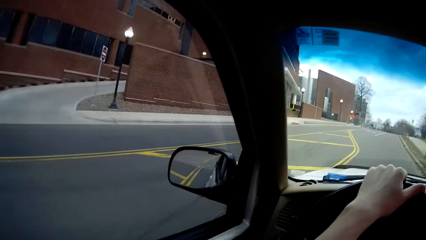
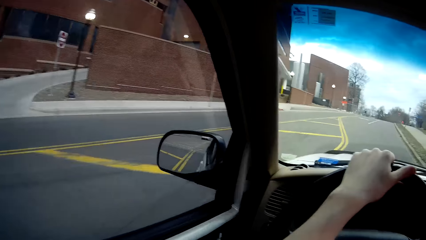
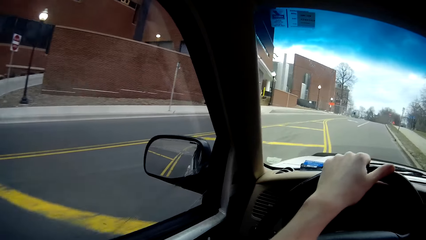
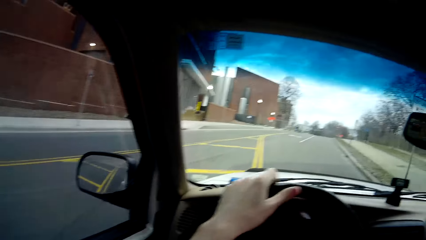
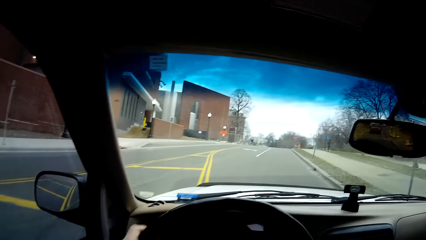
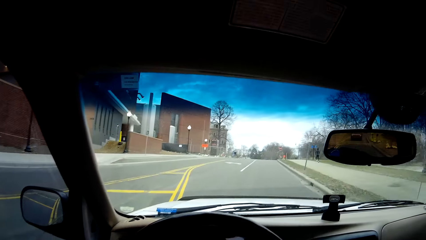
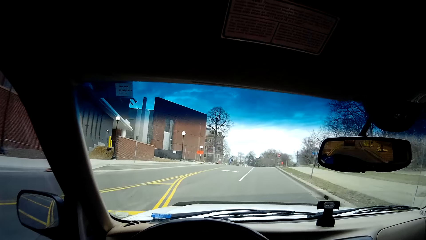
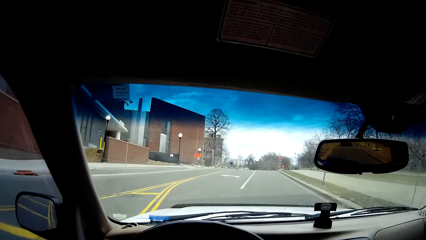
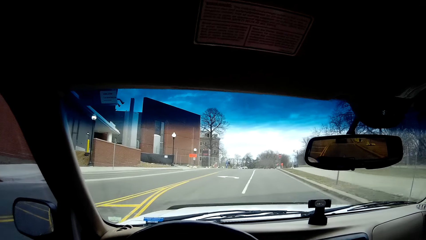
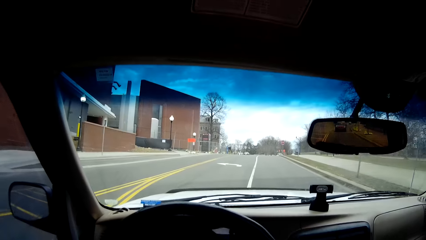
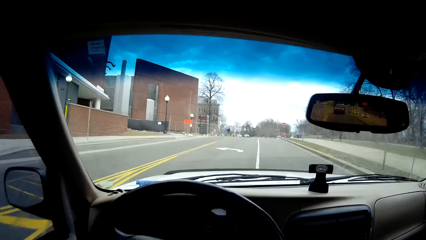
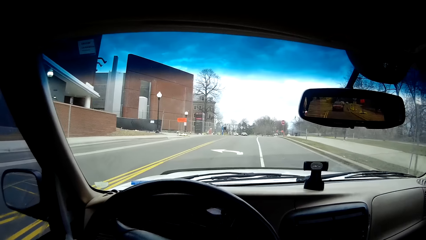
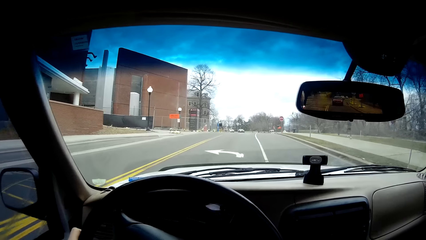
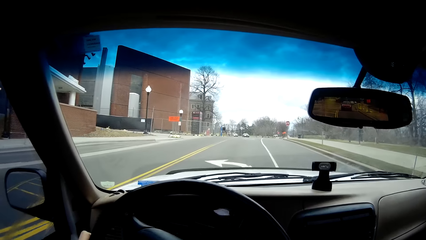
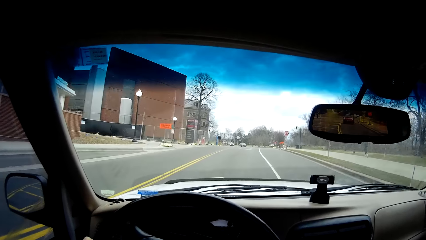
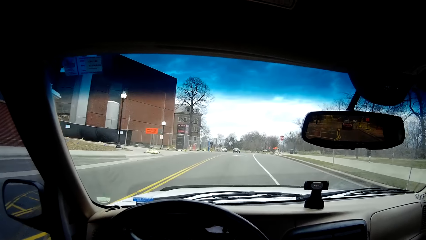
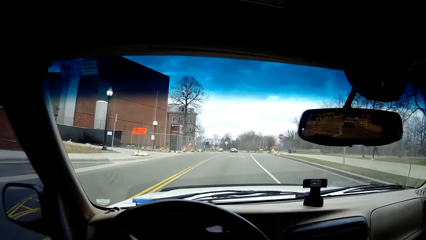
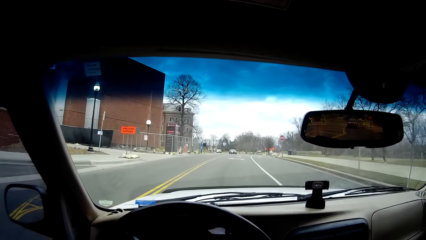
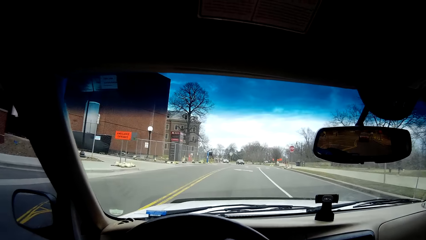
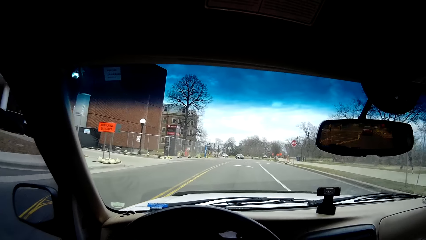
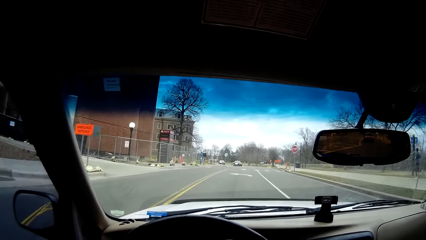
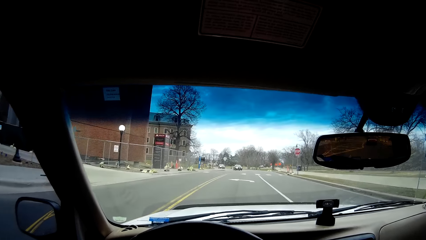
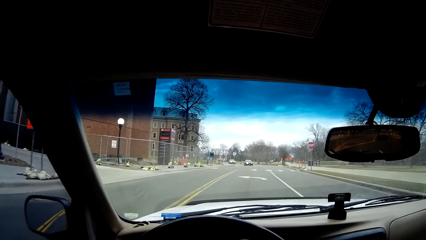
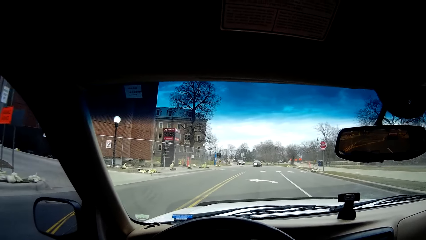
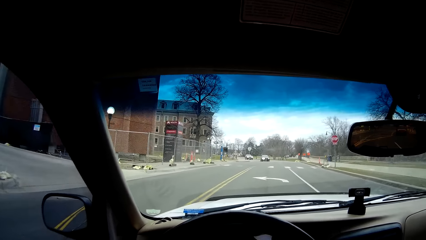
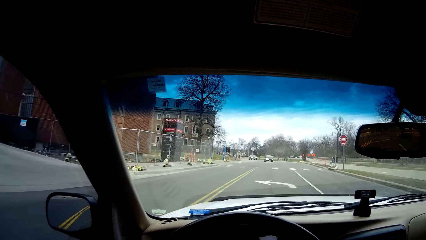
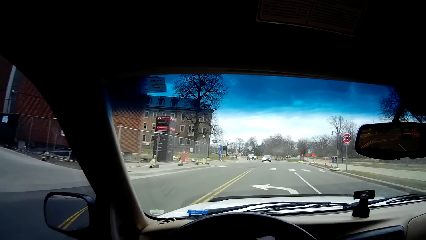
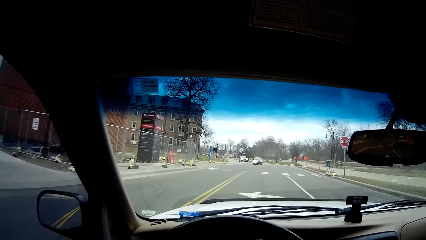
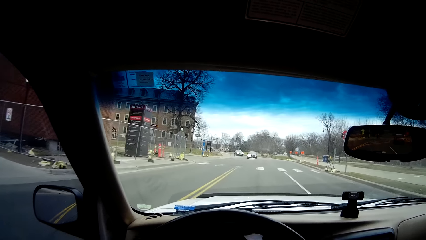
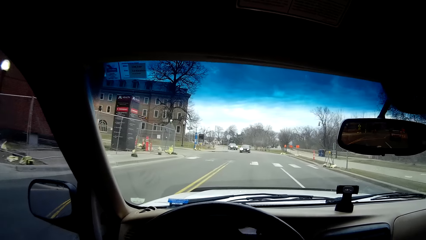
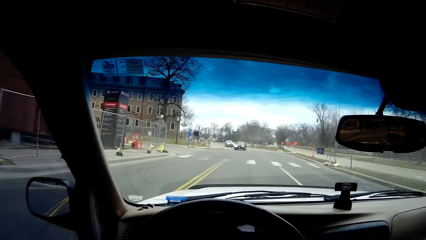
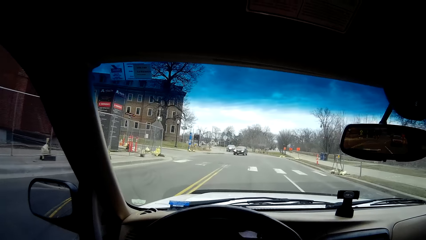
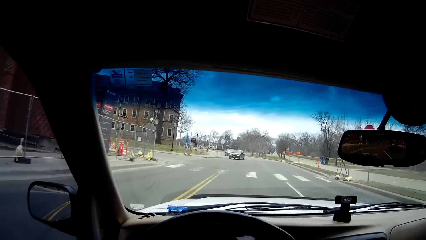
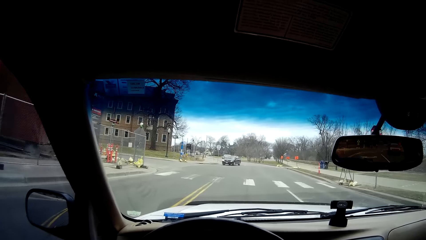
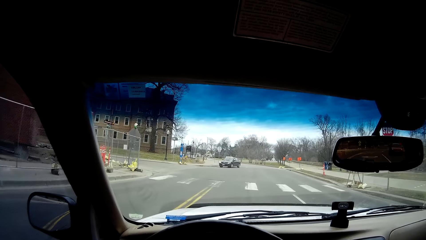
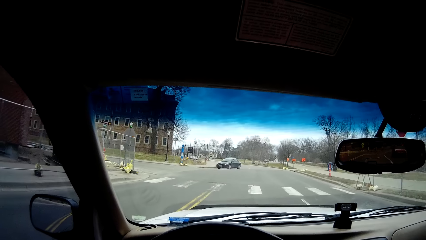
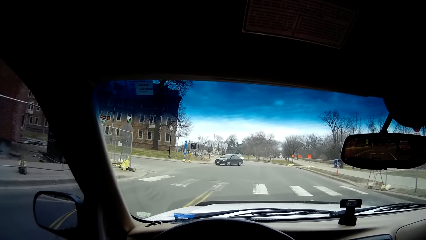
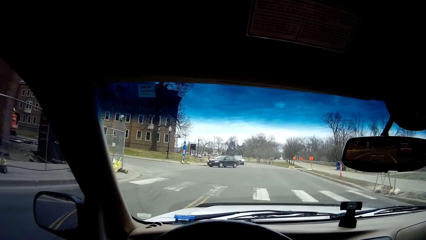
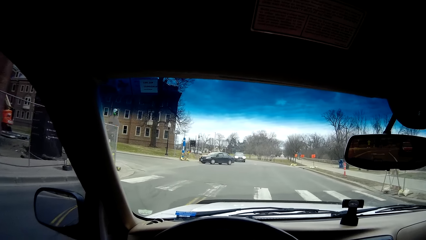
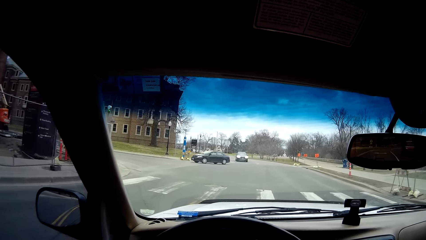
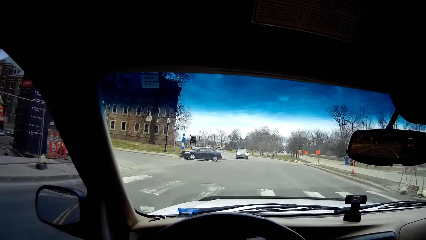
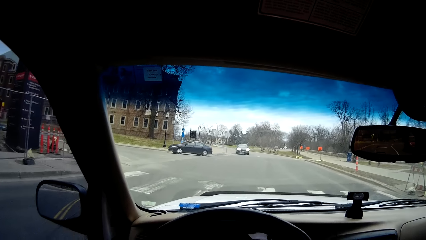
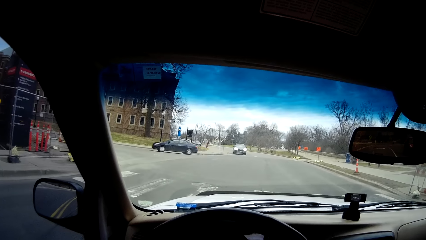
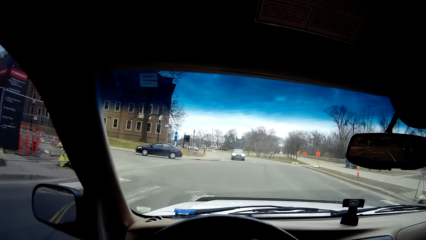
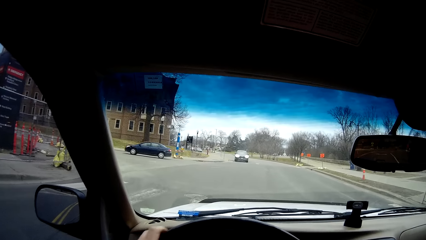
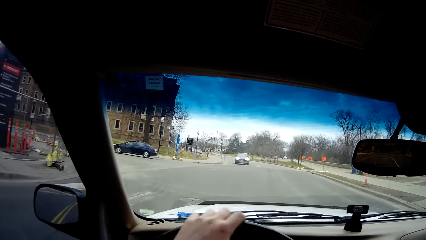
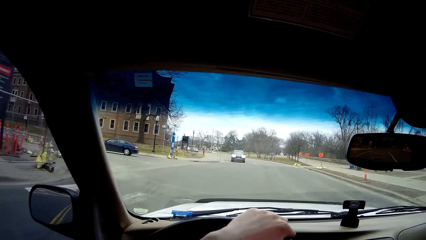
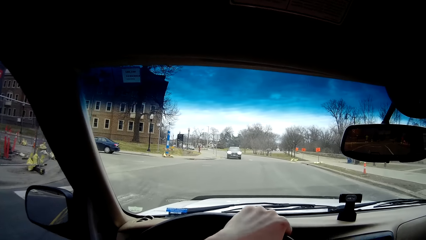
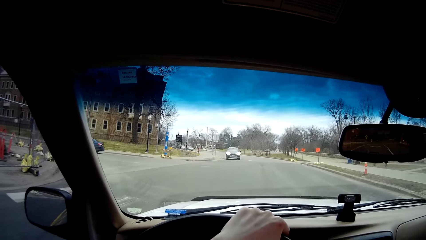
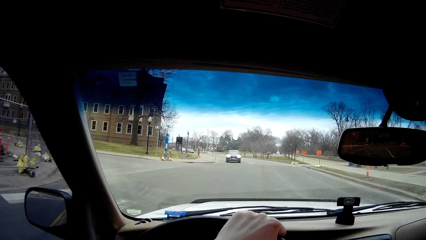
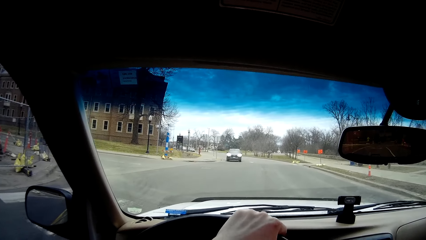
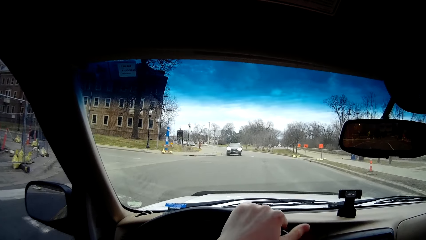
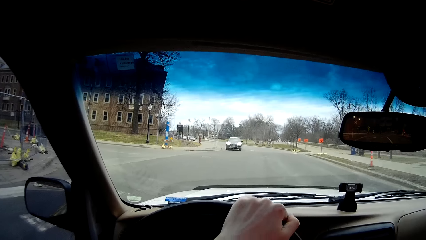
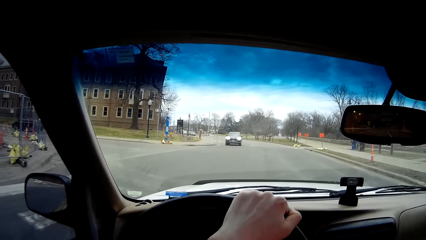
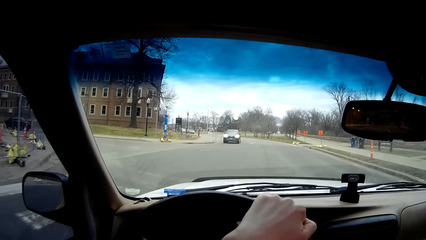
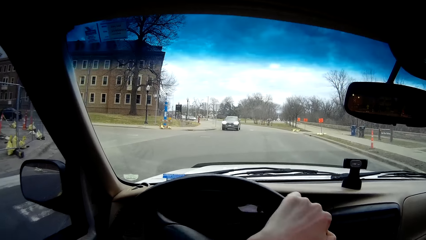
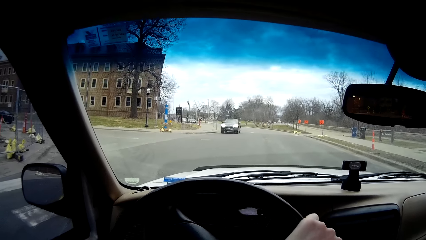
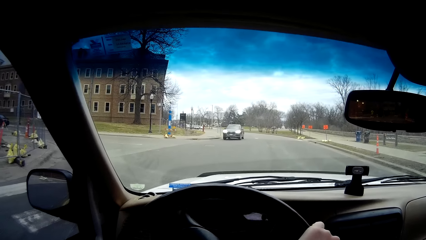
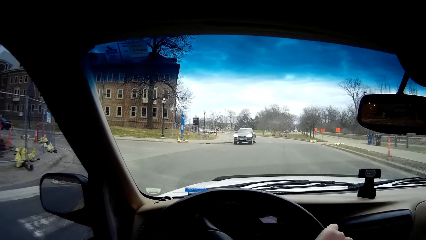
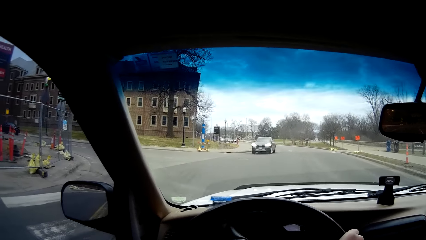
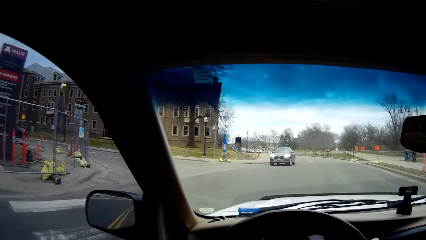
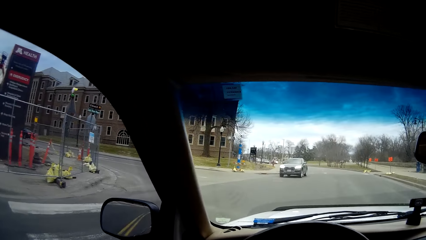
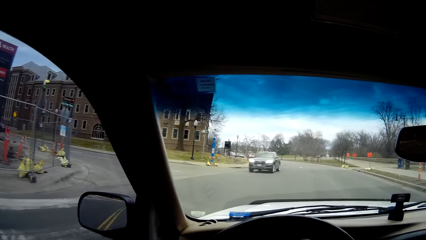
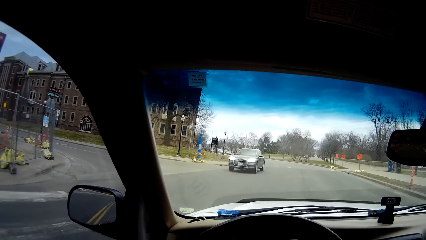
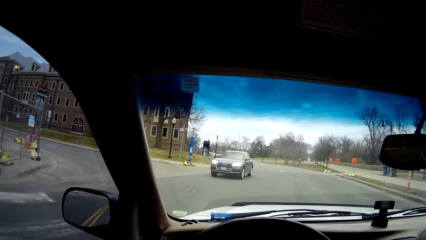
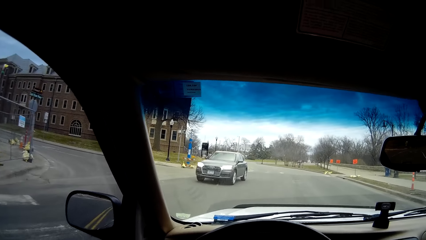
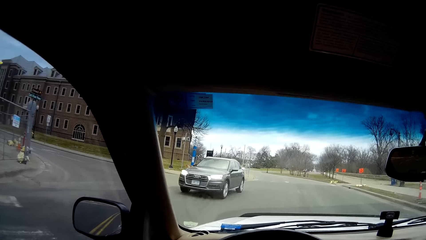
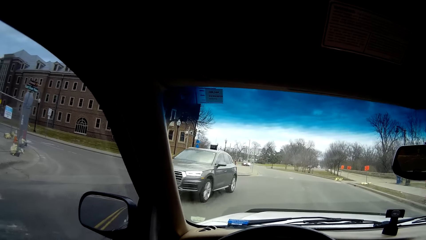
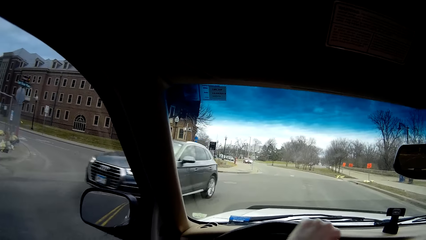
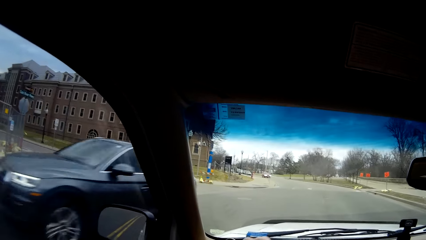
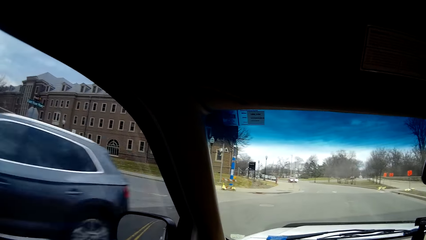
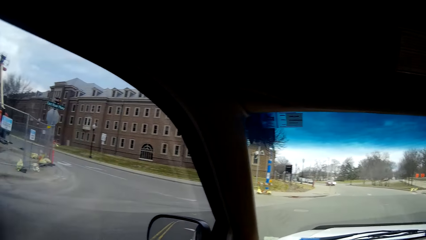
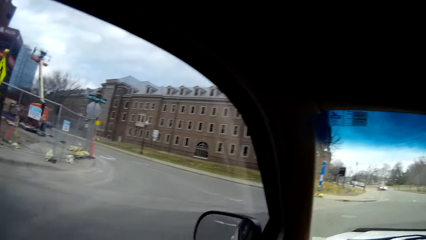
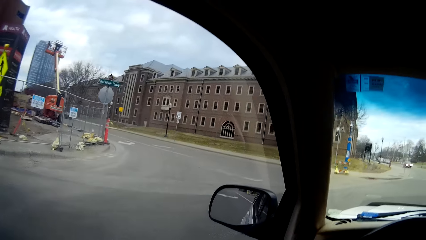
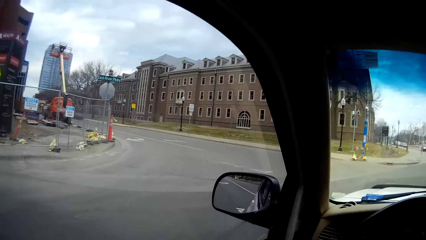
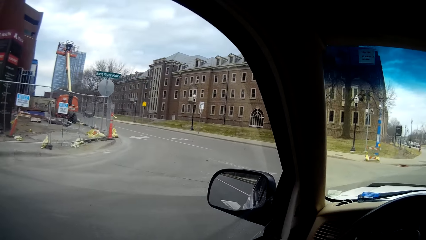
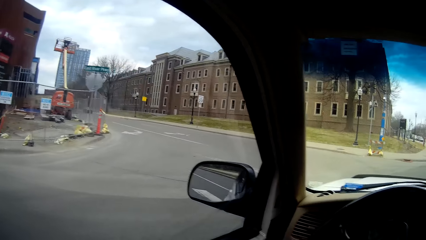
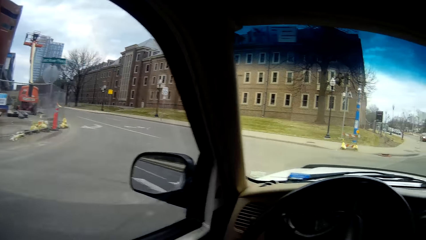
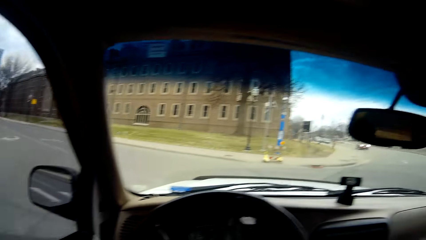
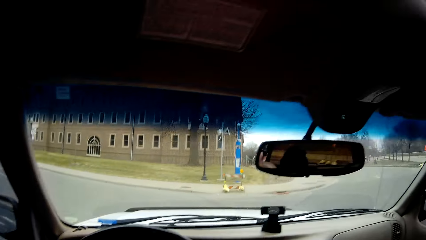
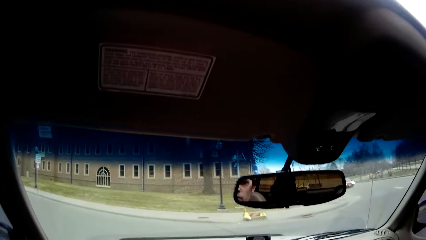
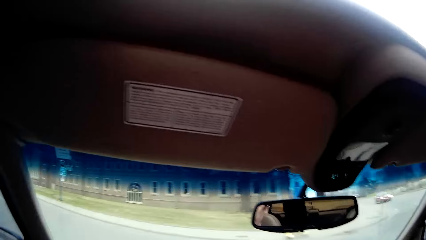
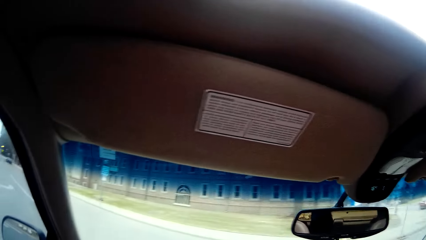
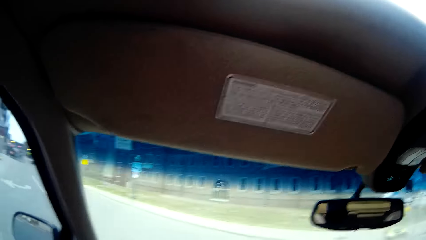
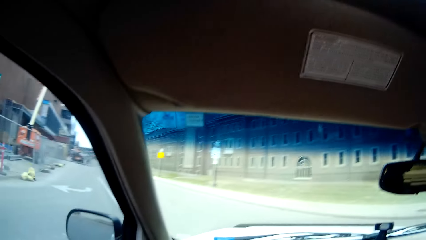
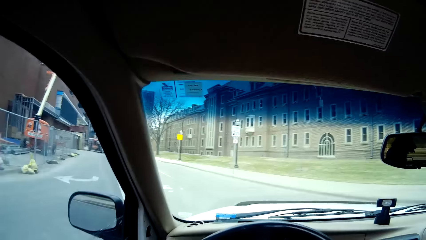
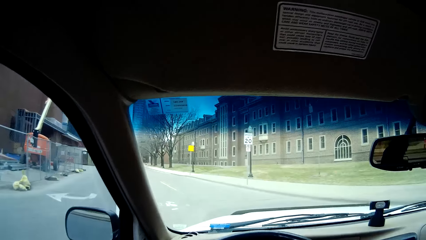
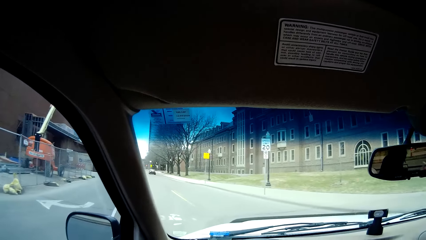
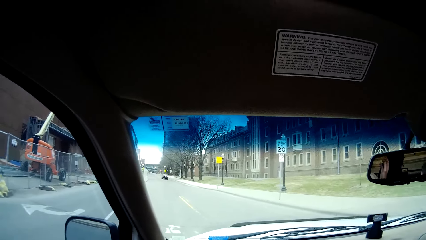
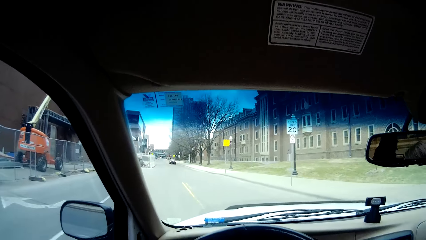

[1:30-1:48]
The camera wearer slows down. They stop the car. They drive the car. A black car drives past the camera wearer. The camera wearer takes a left turn. They turn the car to the right.
